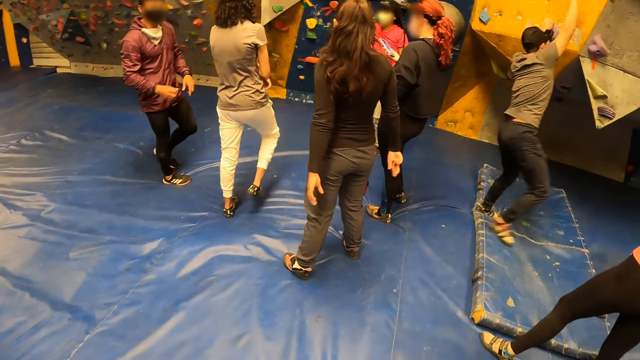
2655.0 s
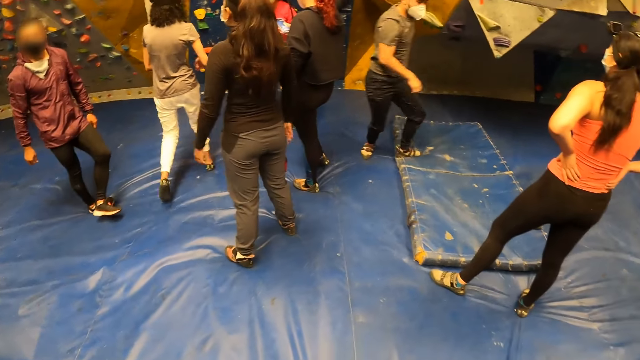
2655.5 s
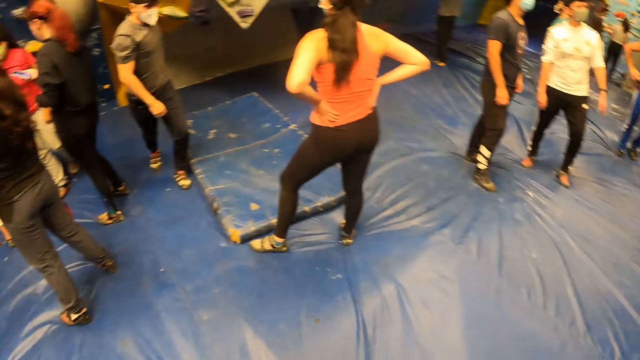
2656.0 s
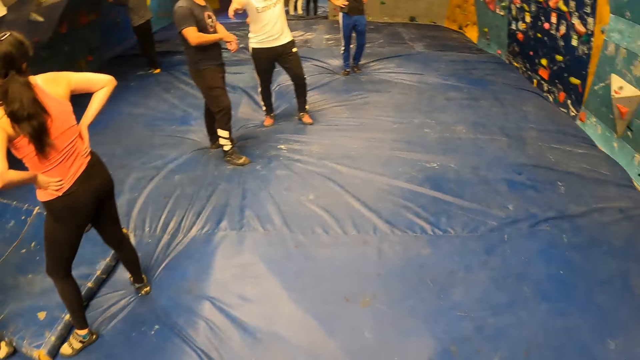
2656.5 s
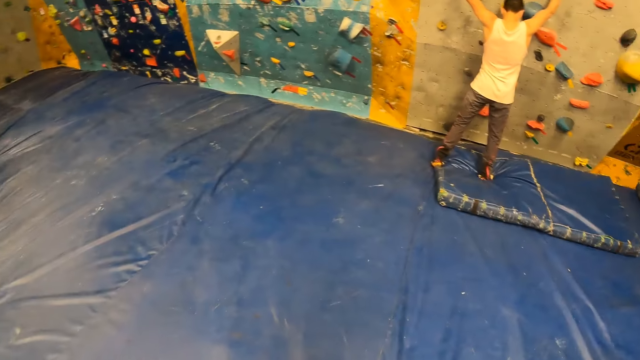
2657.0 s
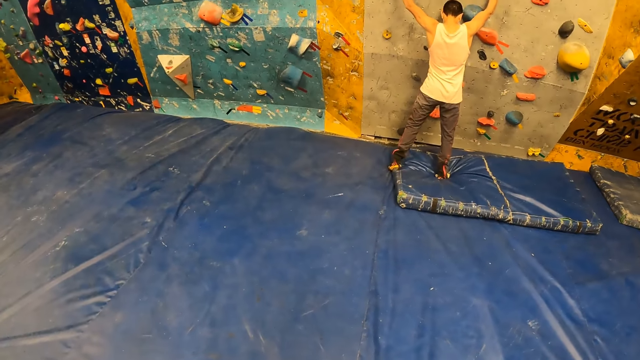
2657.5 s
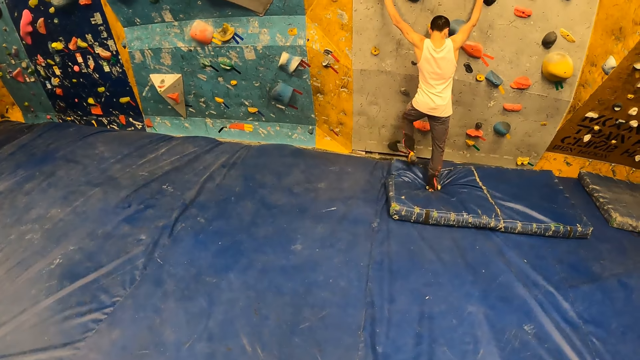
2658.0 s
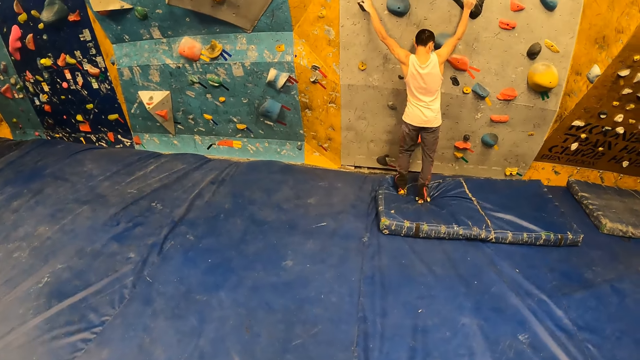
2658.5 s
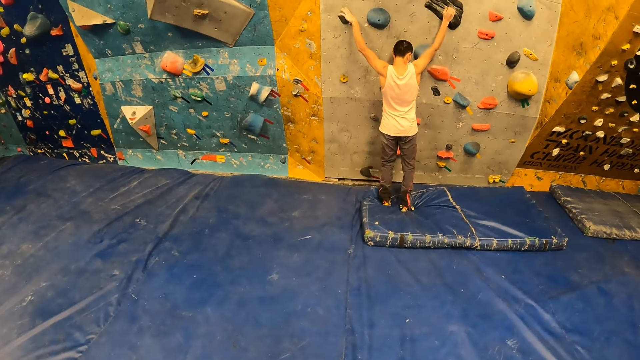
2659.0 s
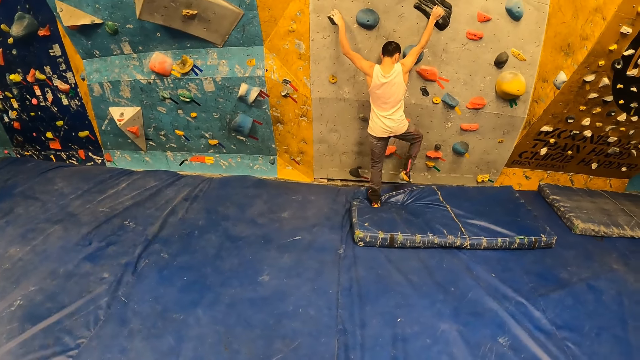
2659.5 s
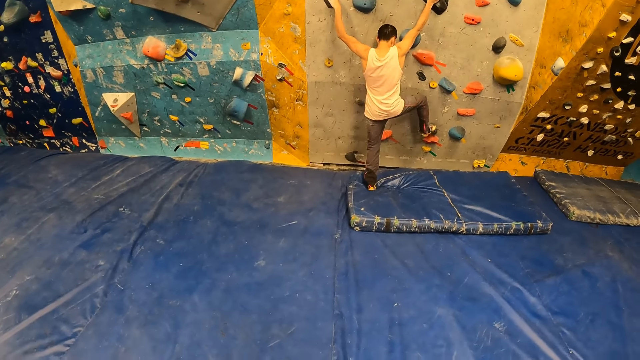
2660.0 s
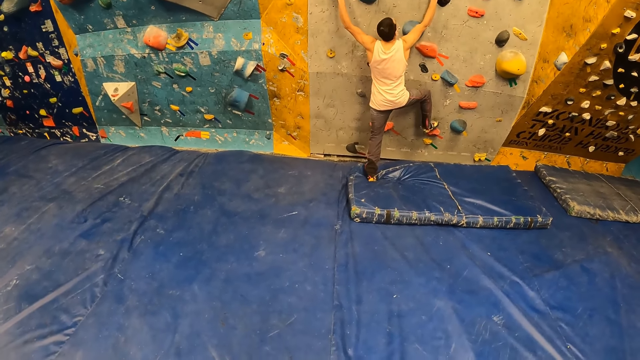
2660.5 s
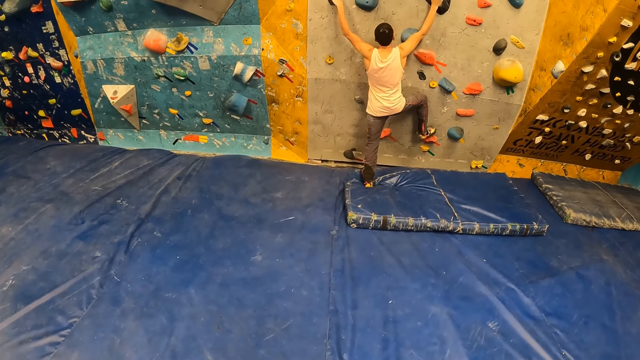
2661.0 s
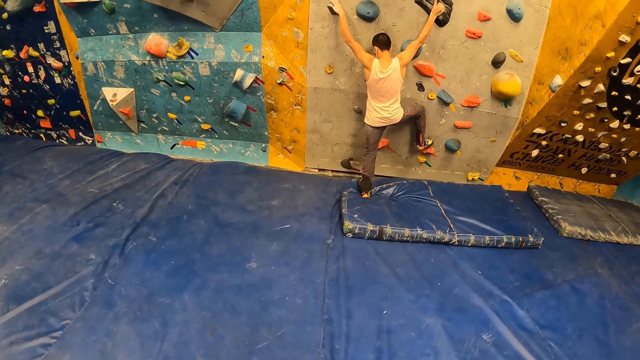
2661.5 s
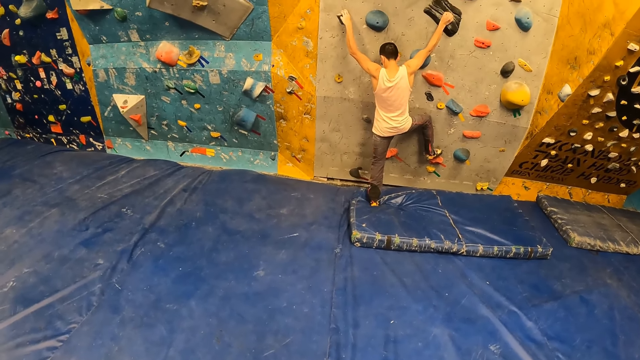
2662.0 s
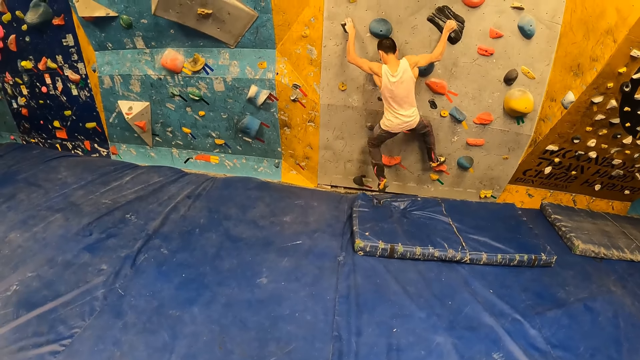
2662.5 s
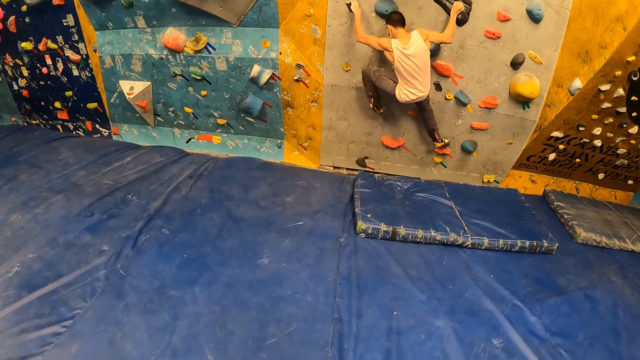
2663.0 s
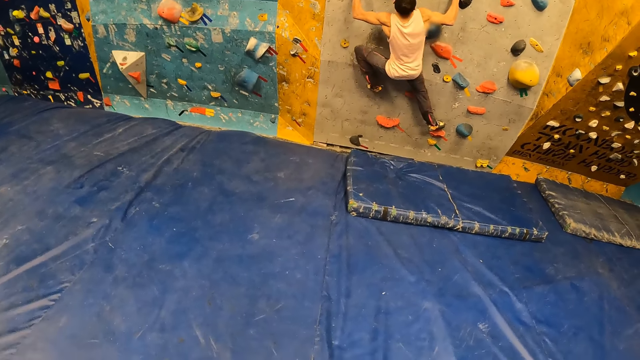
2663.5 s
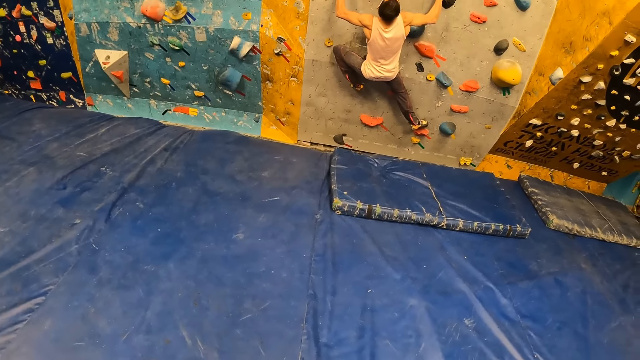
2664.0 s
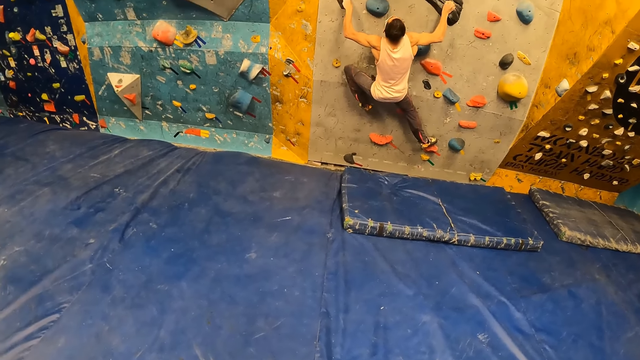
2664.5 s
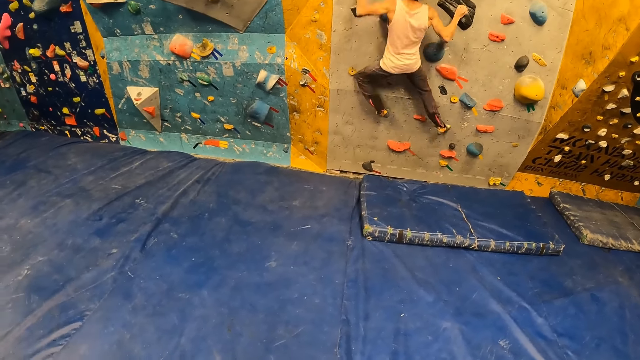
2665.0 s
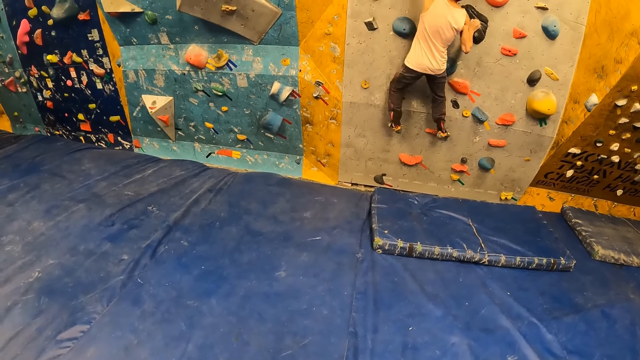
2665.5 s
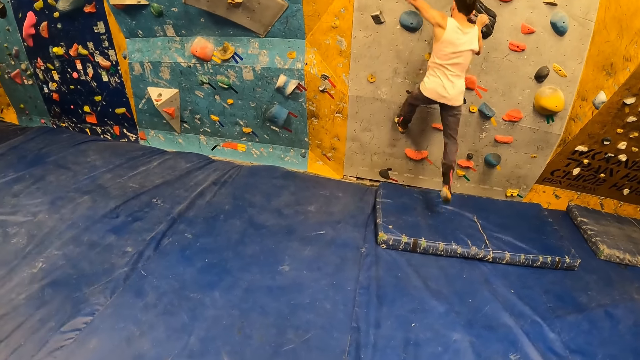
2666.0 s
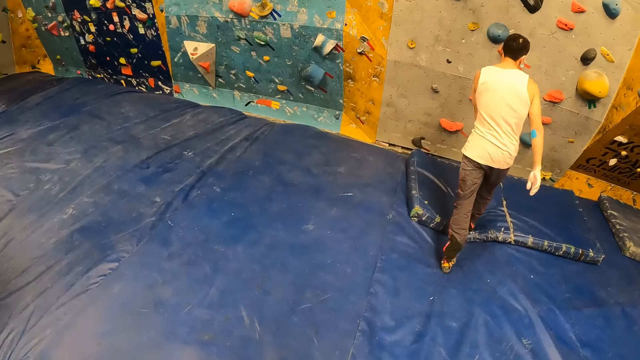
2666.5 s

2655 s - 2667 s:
A person climbs the rock.

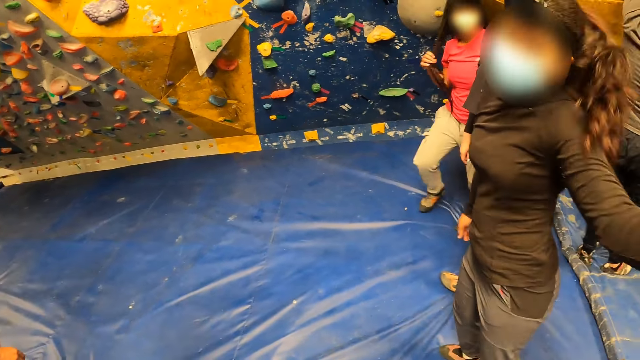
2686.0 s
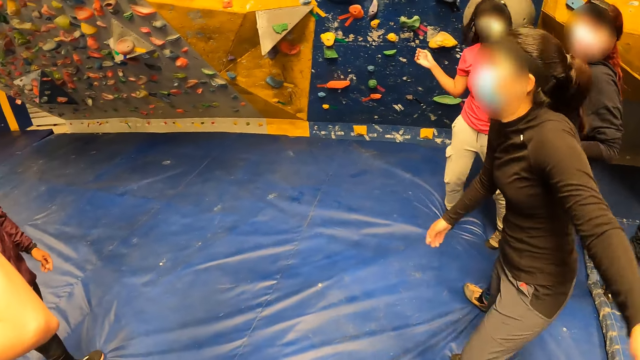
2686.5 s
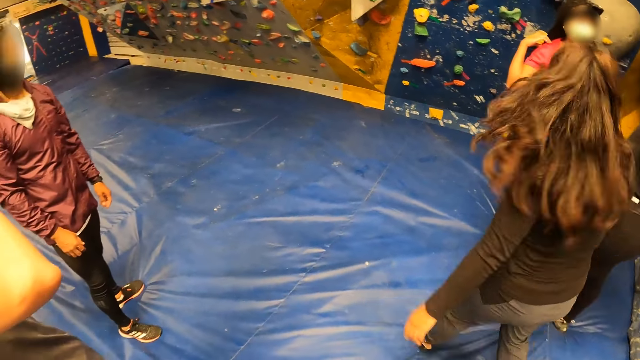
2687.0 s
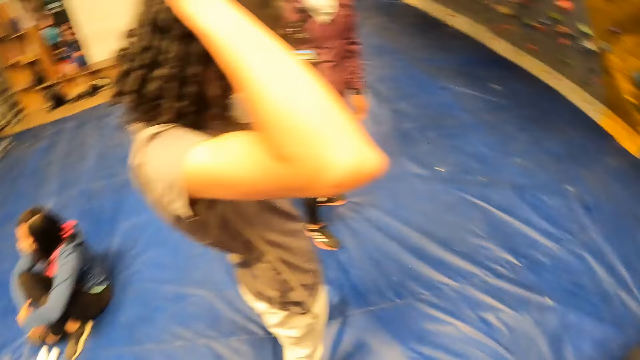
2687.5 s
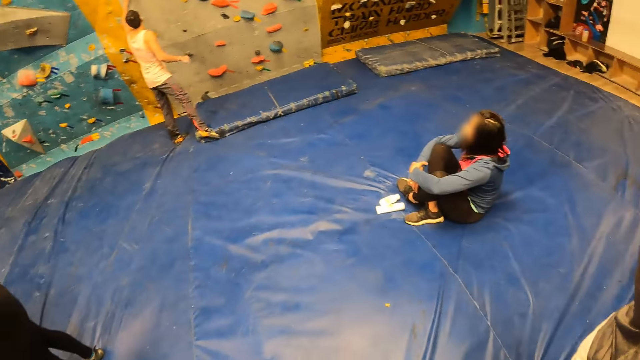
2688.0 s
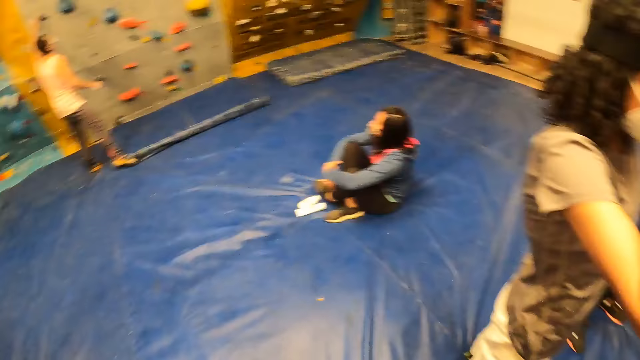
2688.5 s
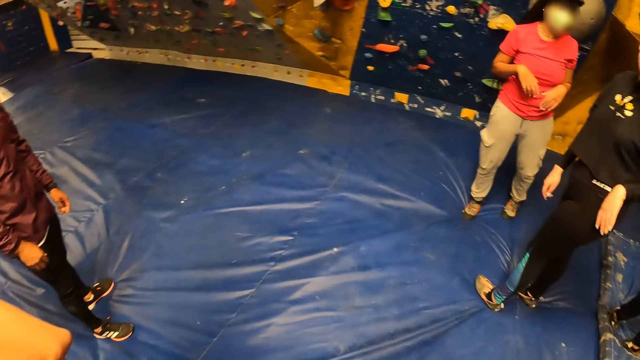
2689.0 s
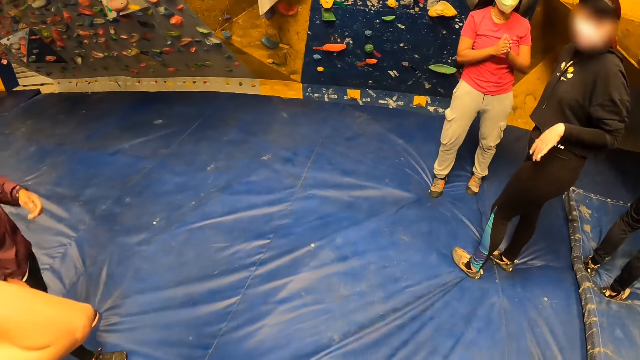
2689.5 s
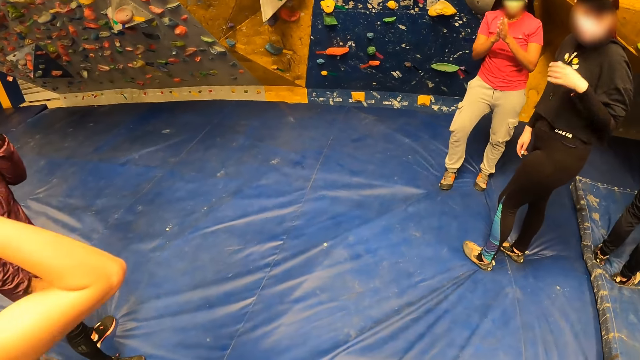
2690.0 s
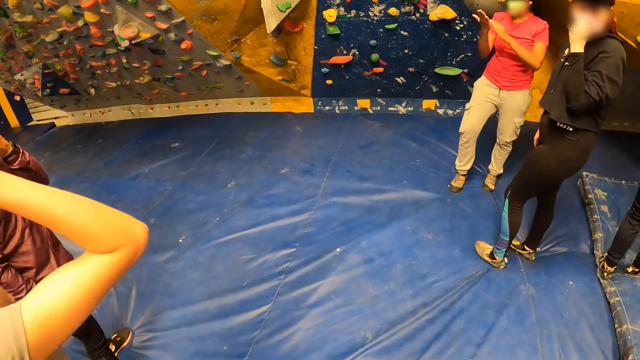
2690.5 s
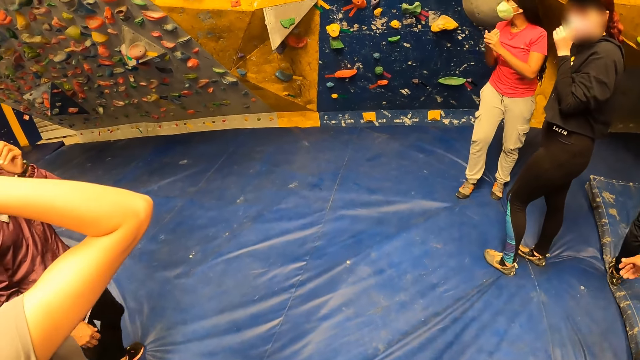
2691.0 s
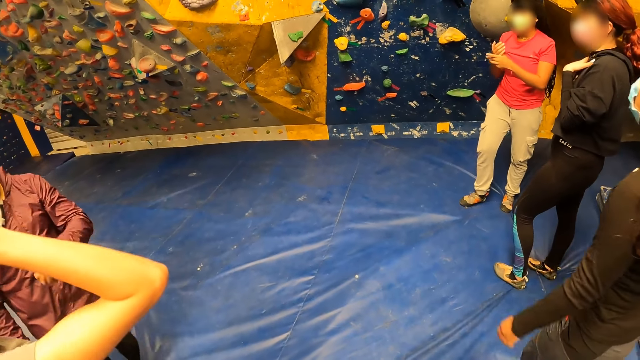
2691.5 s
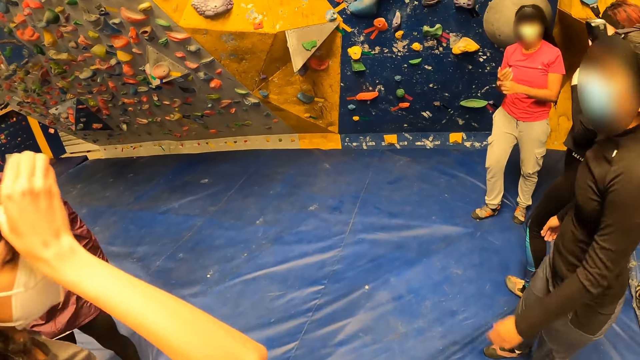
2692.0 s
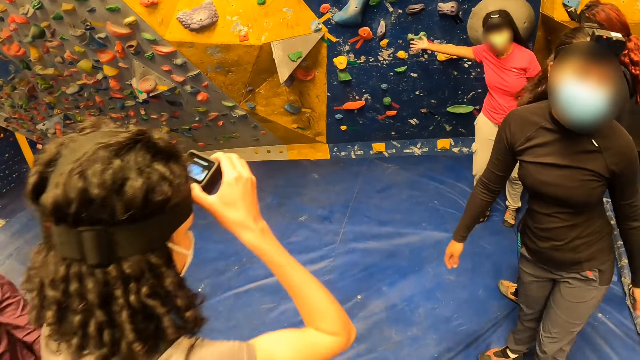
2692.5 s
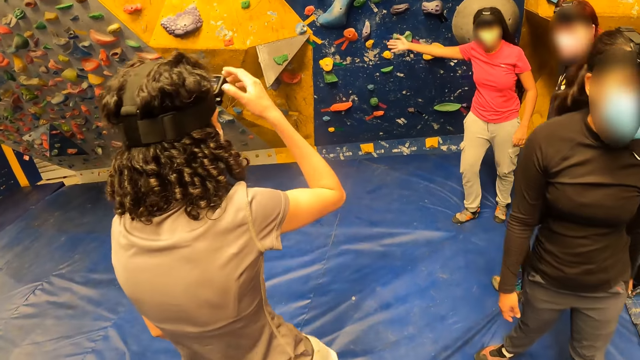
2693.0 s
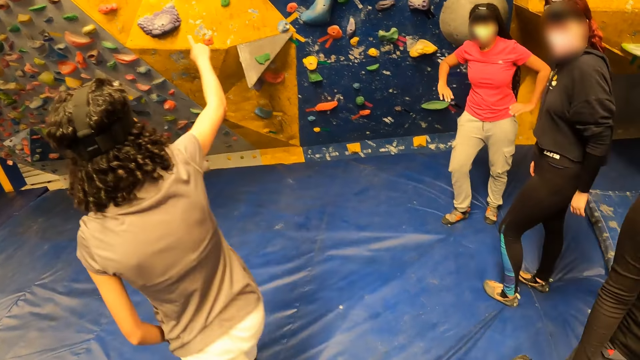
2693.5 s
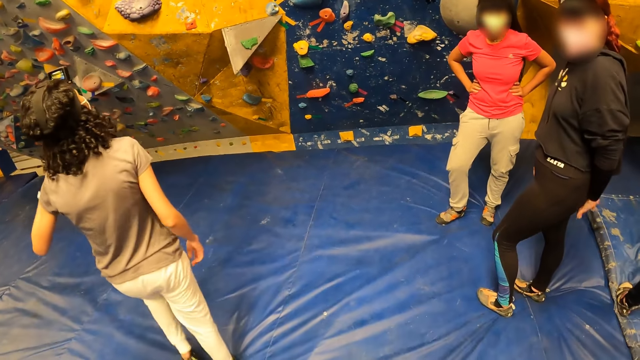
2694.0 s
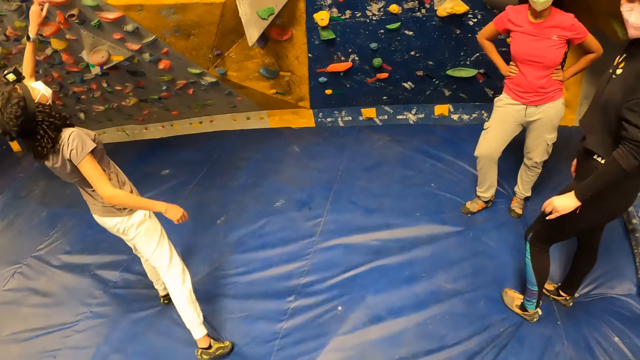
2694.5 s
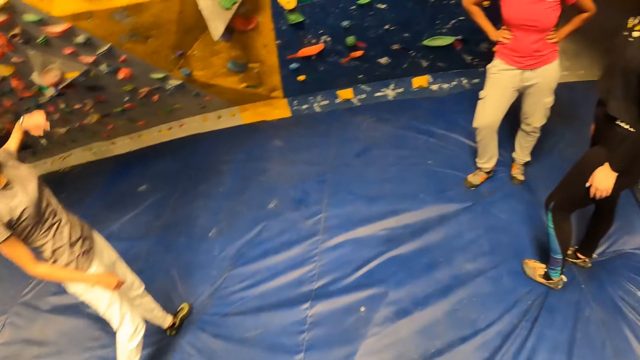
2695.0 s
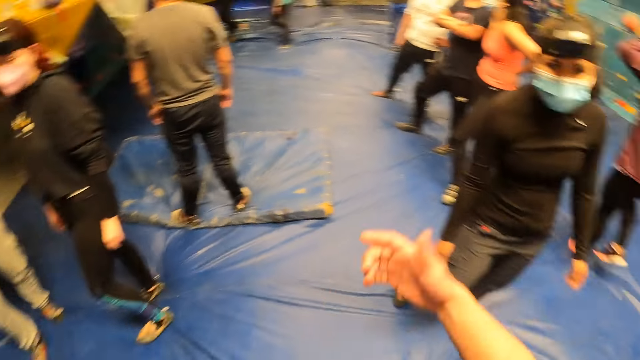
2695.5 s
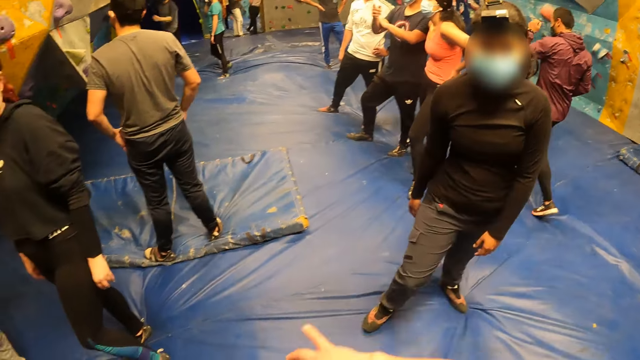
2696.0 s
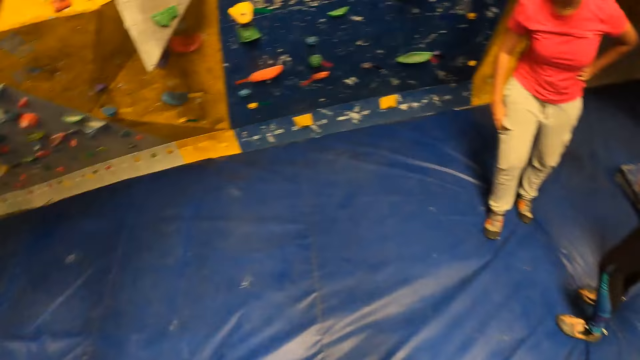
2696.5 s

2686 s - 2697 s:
The camera wearer looks around.
